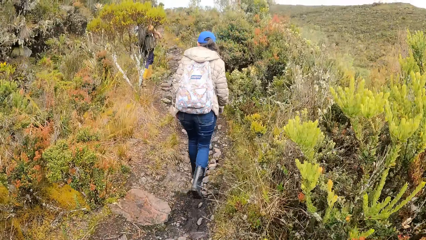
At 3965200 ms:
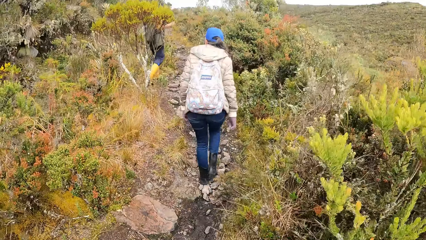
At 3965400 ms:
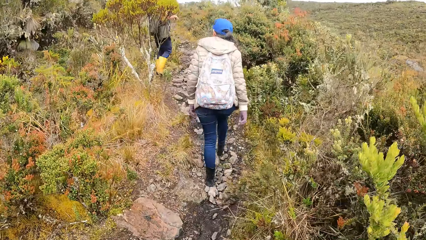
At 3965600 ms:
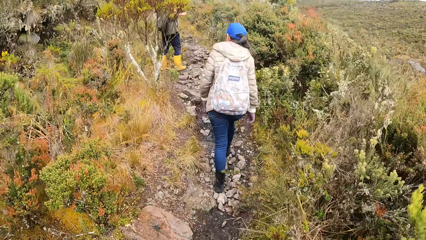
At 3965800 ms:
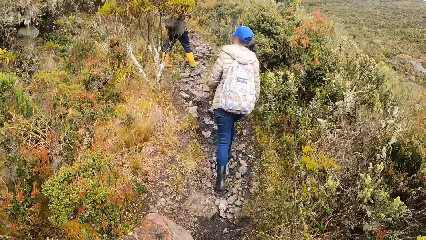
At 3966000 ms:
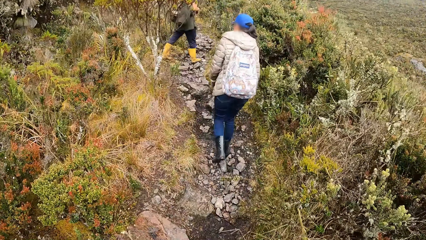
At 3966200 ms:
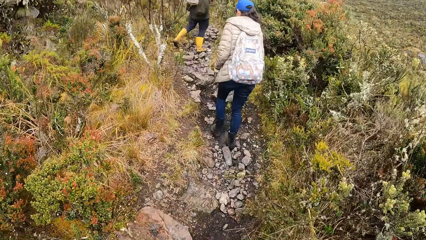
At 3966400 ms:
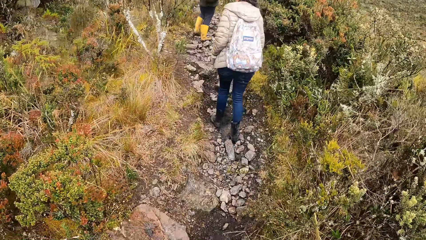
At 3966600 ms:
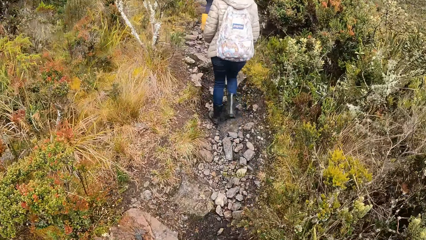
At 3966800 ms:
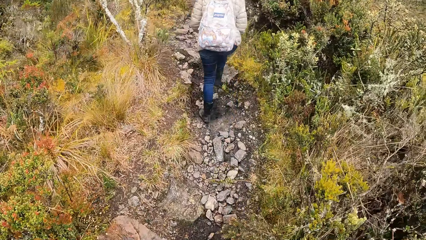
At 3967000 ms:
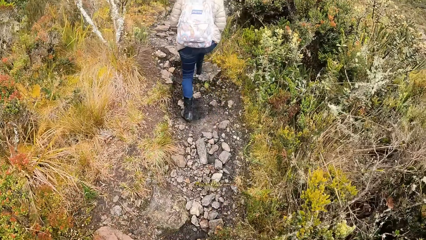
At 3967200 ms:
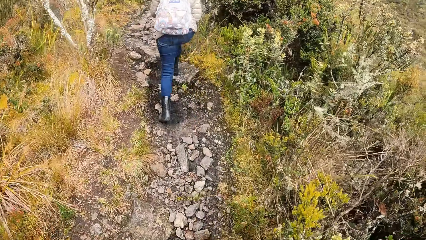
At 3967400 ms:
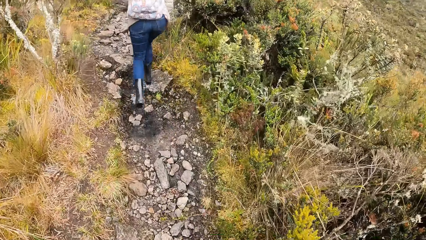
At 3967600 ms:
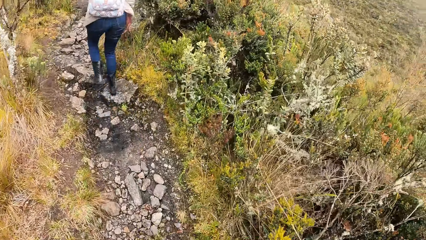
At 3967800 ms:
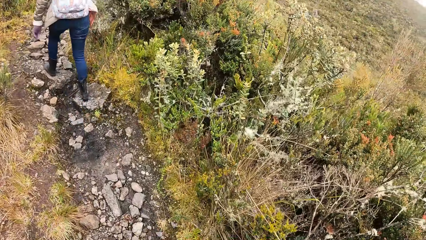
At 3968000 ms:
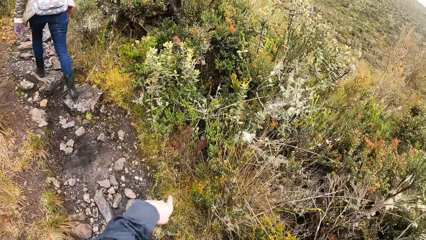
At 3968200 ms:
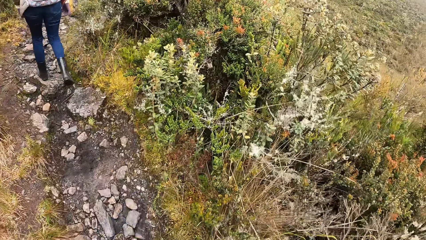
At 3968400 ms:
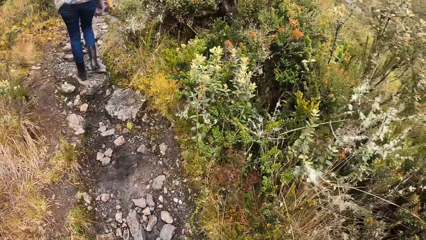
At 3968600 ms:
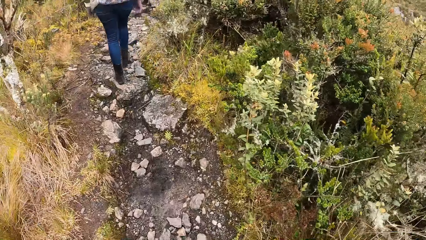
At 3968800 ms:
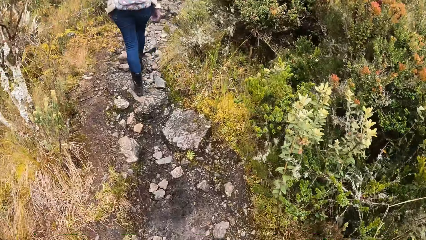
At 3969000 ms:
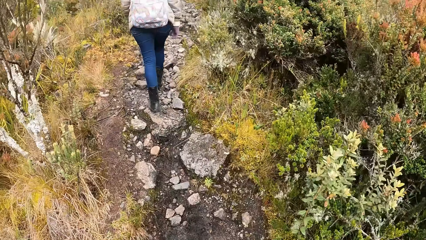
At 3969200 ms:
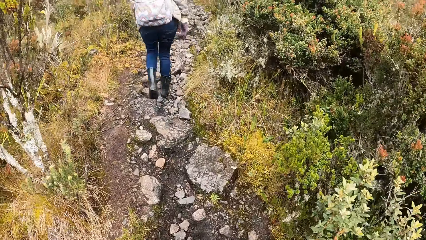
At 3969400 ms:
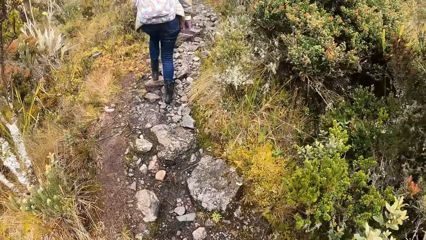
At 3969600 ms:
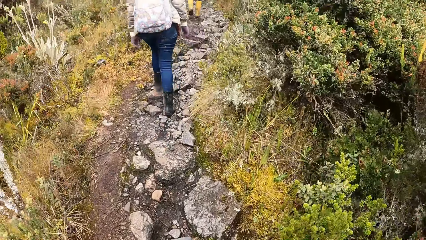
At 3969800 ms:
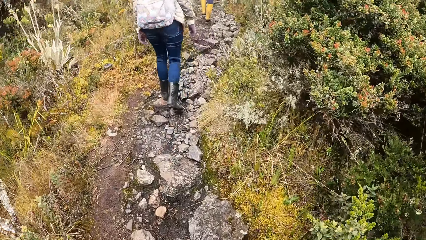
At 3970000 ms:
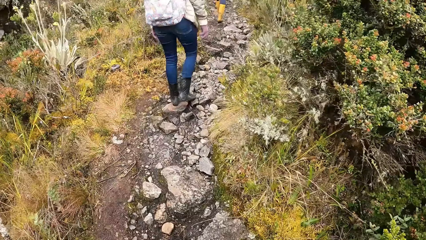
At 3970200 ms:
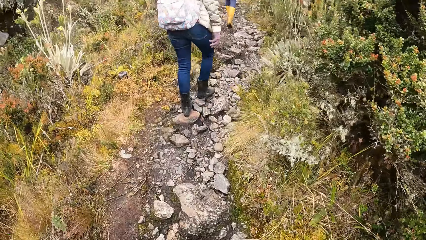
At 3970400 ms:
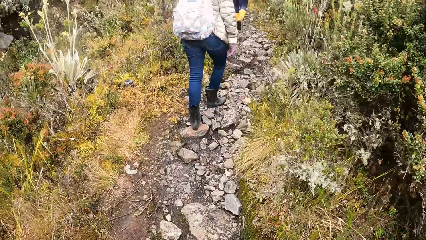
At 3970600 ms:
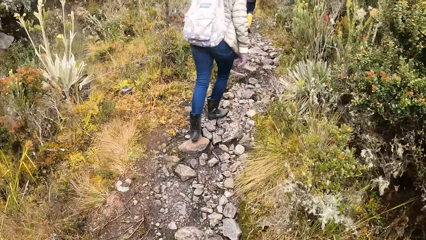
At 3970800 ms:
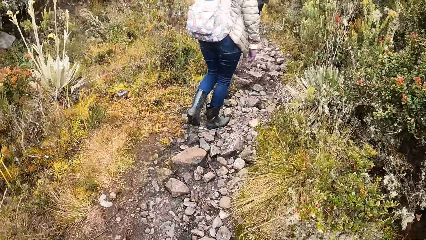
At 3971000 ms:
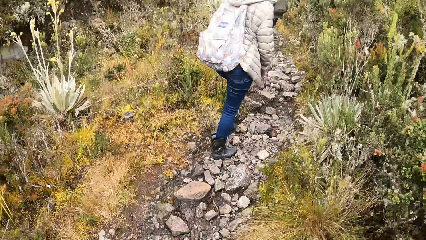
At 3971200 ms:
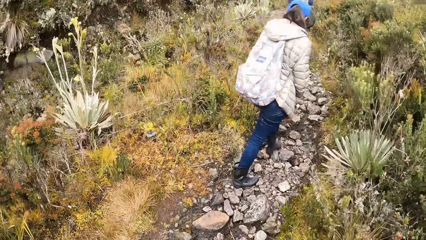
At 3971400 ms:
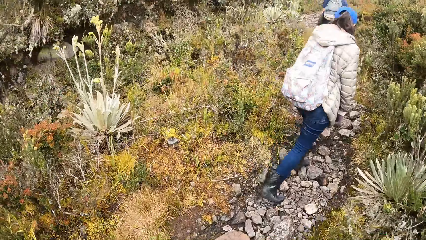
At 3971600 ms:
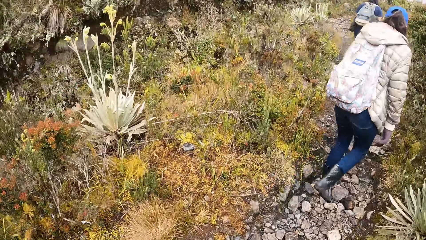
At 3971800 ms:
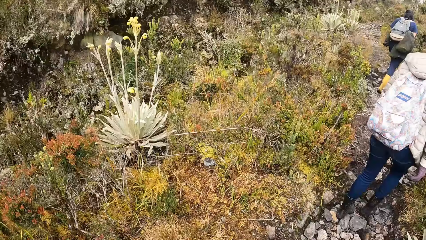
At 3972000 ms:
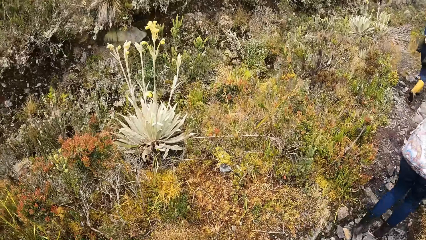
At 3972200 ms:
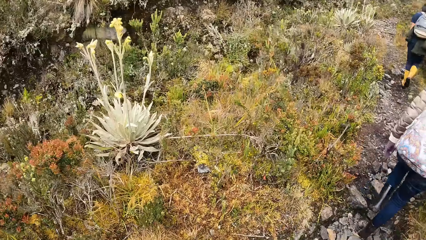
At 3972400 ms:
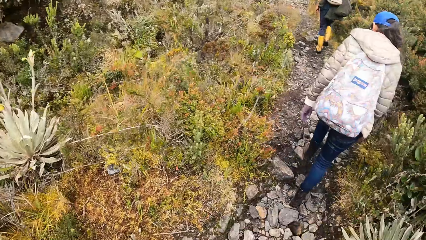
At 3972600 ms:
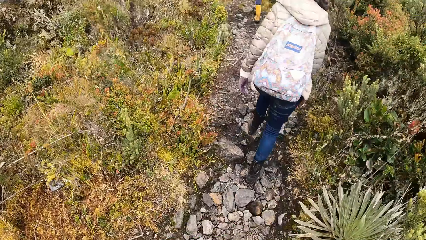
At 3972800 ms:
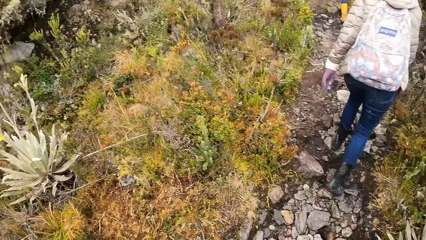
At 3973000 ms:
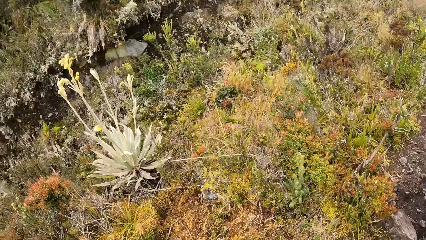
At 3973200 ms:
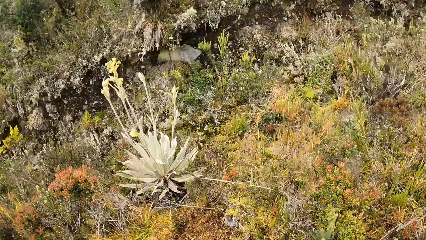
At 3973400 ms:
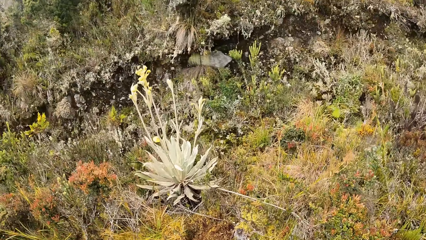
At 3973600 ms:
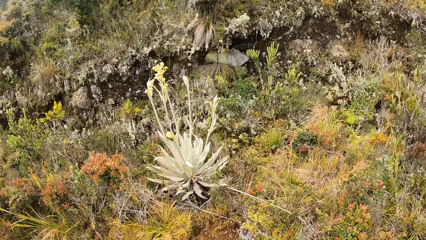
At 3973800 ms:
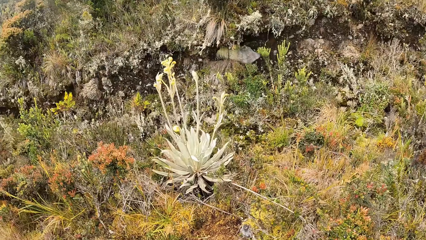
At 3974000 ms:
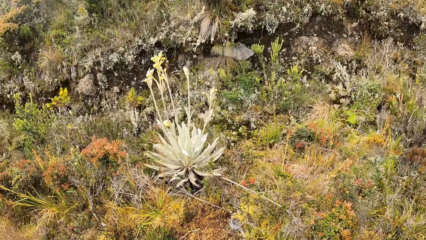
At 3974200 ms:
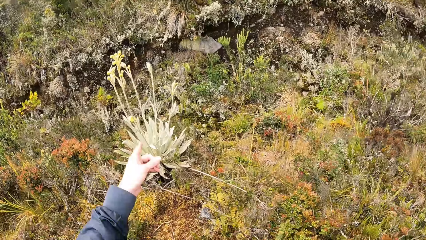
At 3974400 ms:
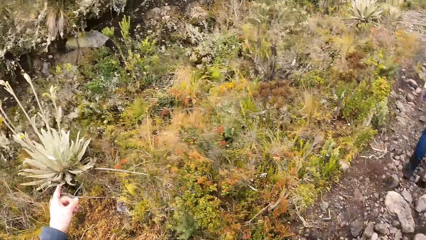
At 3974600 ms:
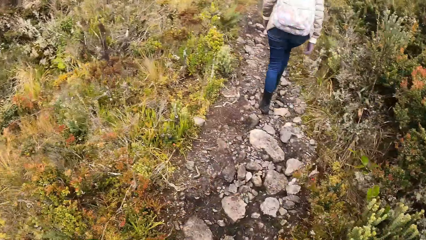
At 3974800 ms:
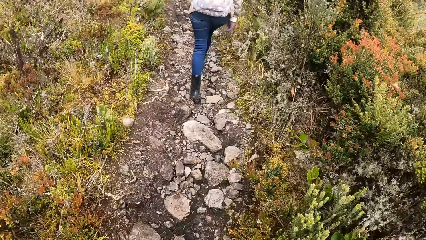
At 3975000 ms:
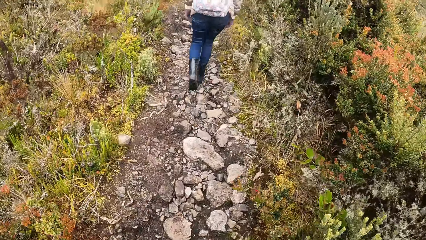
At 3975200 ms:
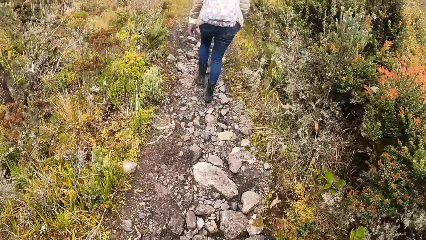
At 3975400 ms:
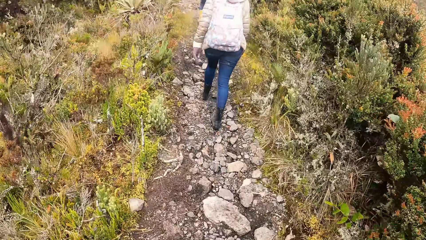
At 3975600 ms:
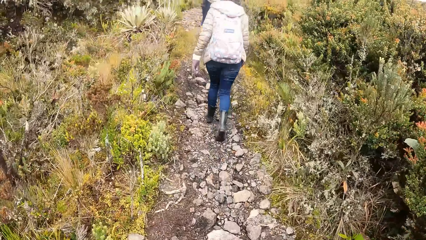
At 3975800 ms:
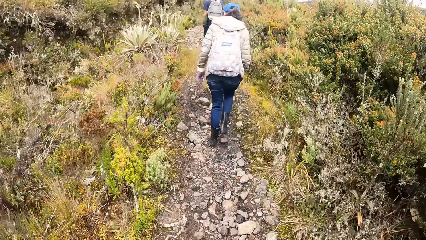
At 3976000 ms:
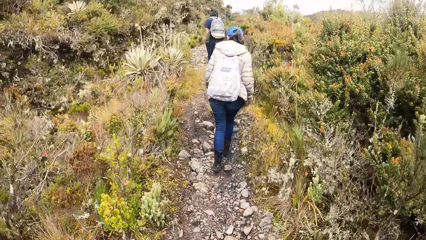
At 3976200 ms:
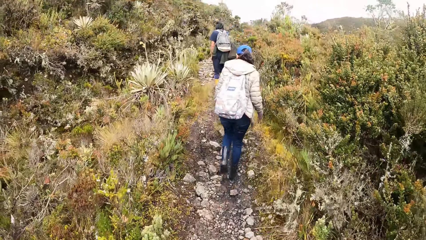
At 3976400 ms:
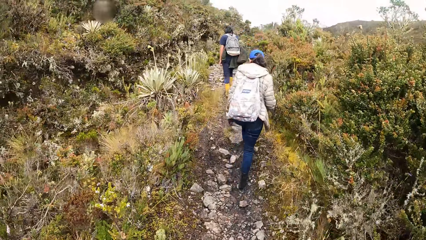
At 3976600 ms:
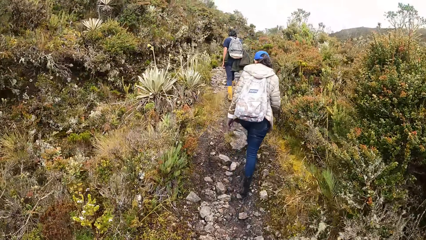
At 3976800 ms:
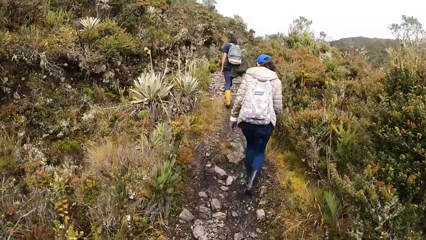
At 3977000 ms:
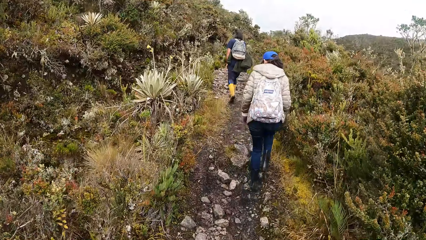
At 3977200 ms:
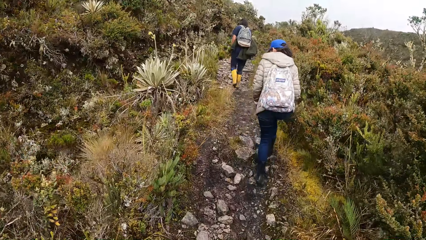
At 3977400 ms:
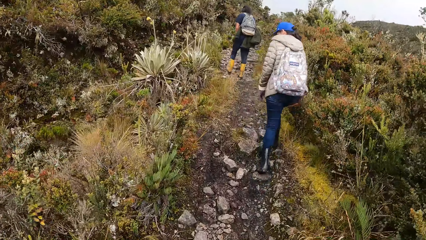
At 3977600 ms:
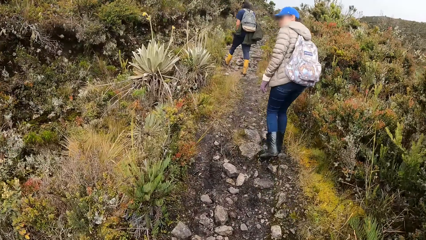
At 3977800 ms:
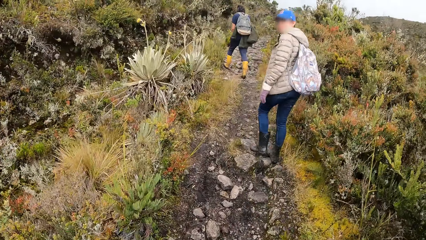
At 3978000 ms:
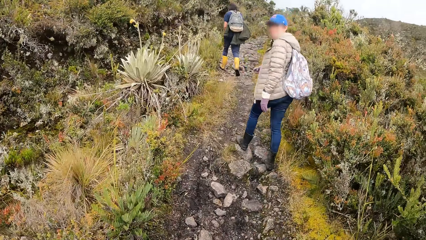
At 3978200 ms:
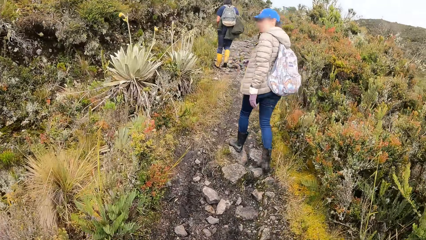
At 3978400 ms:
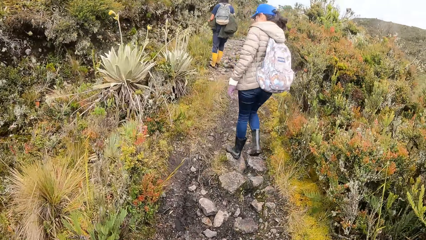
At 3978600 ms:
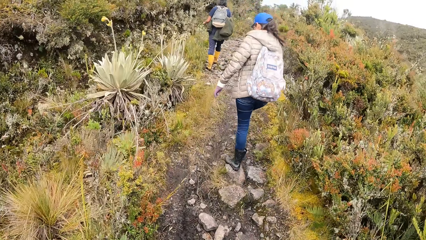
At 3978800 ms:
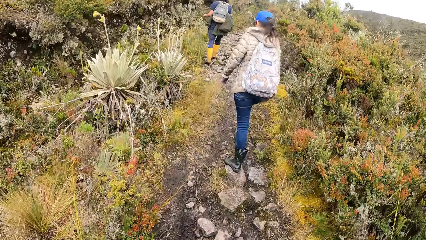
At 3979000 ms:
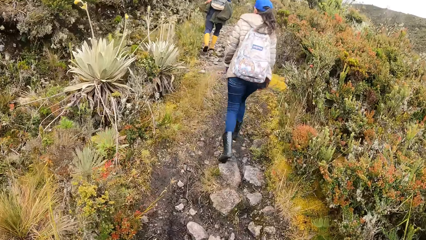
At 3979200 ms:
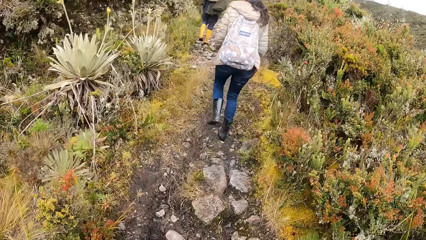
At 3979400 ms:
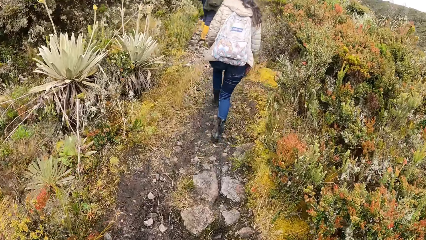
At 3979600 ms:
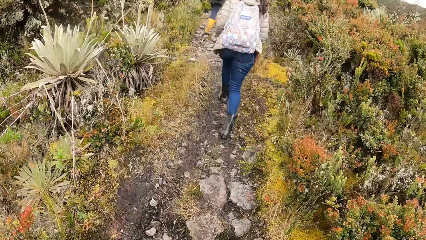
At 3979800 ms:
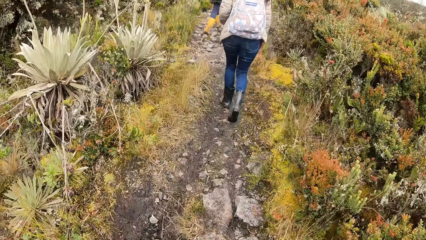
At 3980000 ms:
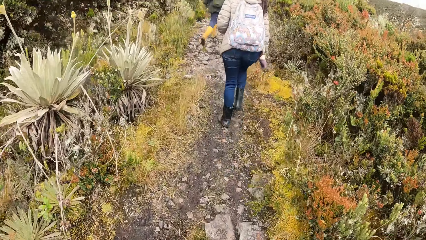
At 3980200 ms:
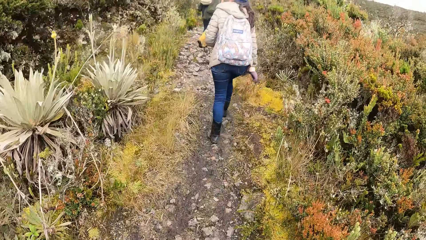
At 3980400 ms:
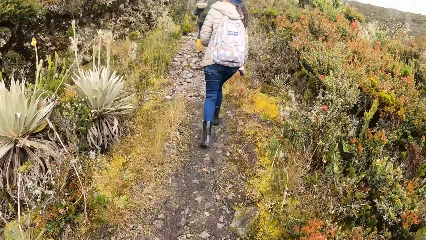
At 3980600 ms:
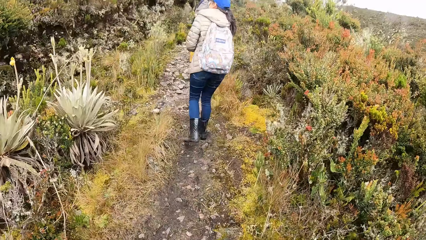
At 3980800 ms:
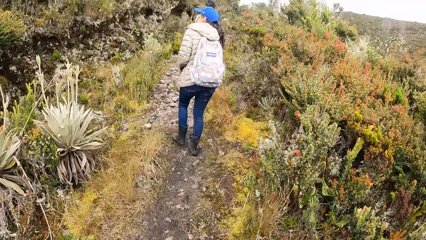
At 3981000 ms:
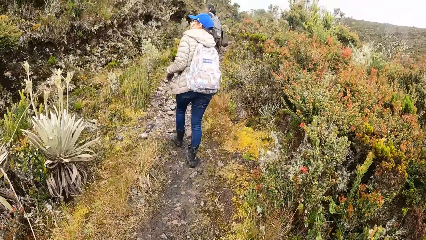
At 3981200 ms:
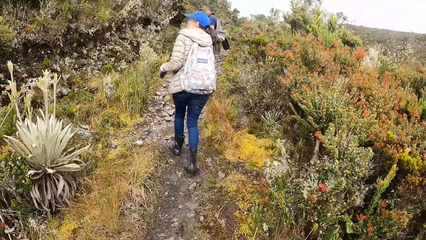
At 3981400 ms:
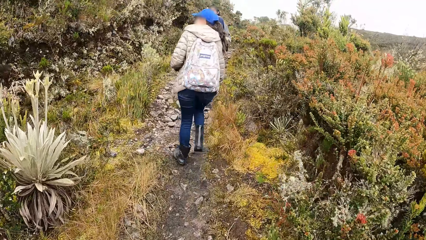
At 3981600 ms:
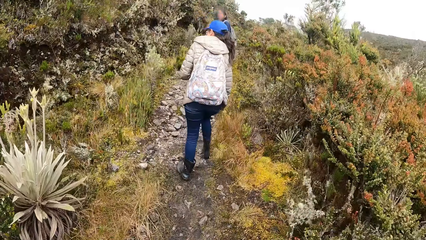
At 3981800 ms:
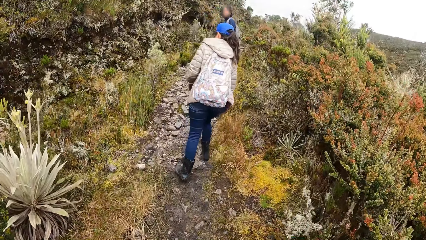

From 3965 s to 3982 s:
The camera wearer throws away the piece of plant into the bushes. They look to the left, point at a plant, and look to the front.
